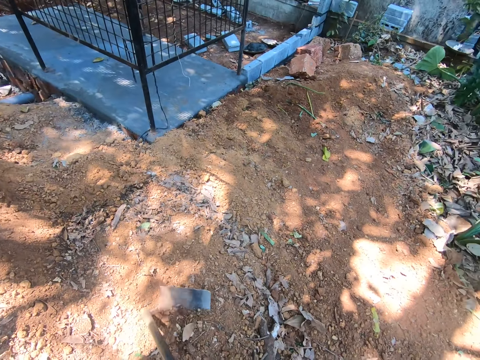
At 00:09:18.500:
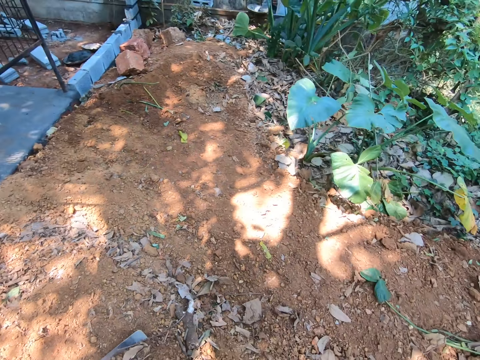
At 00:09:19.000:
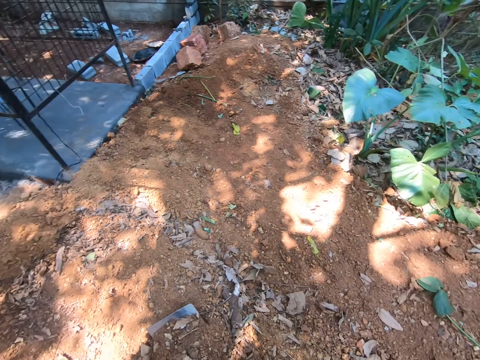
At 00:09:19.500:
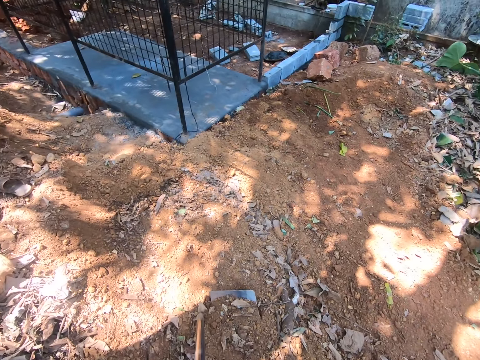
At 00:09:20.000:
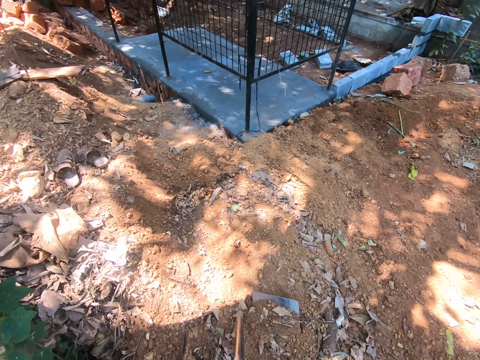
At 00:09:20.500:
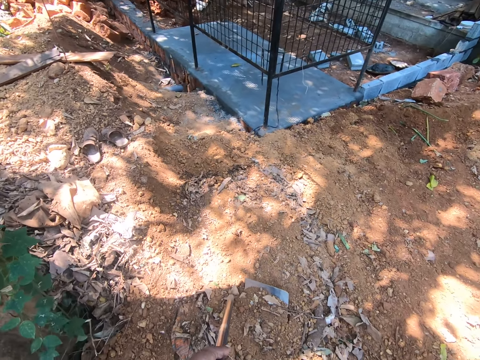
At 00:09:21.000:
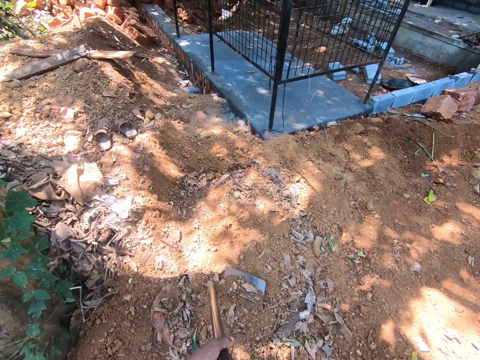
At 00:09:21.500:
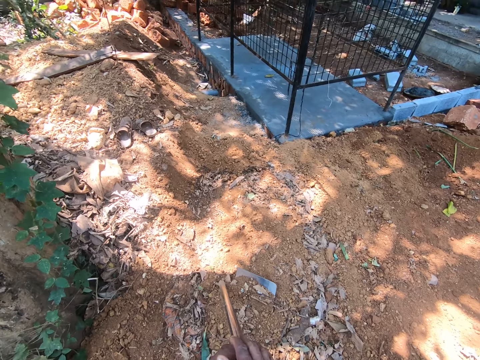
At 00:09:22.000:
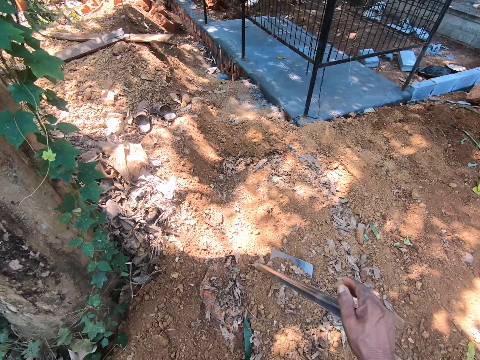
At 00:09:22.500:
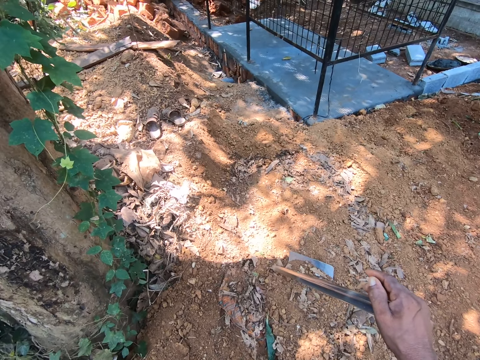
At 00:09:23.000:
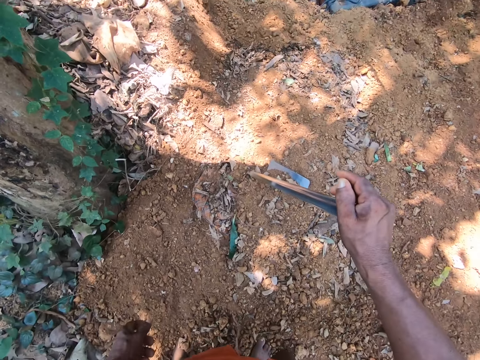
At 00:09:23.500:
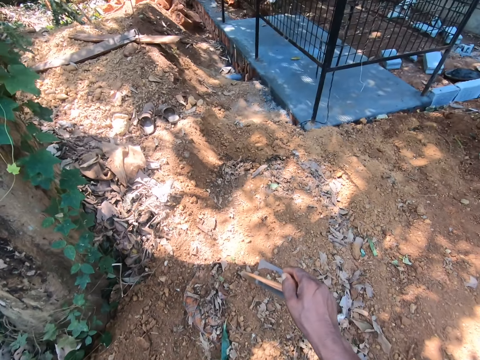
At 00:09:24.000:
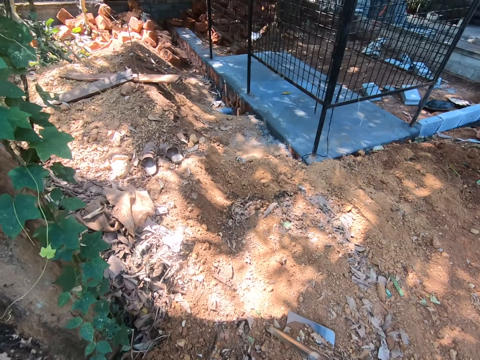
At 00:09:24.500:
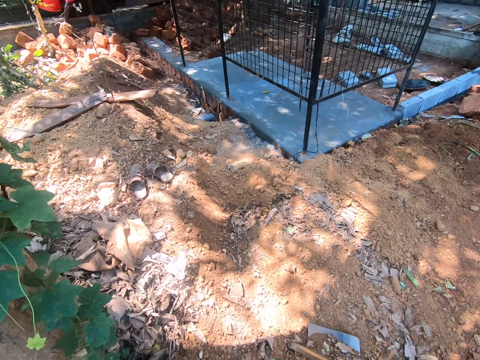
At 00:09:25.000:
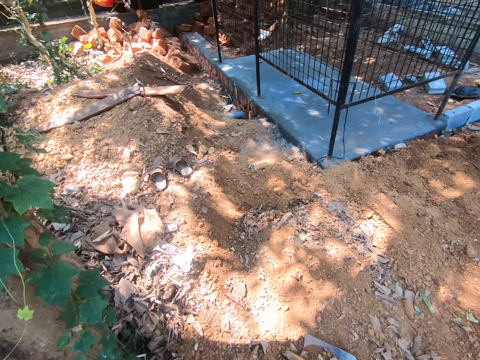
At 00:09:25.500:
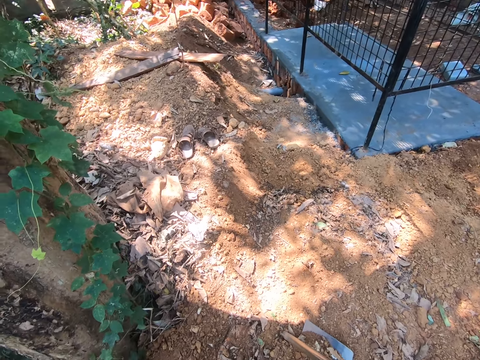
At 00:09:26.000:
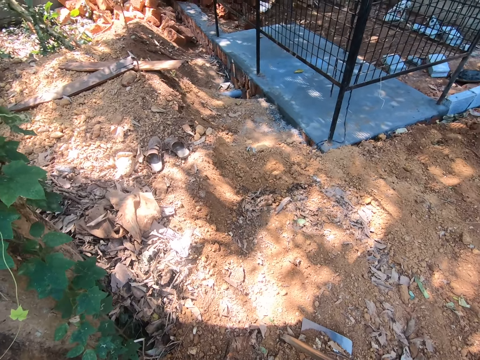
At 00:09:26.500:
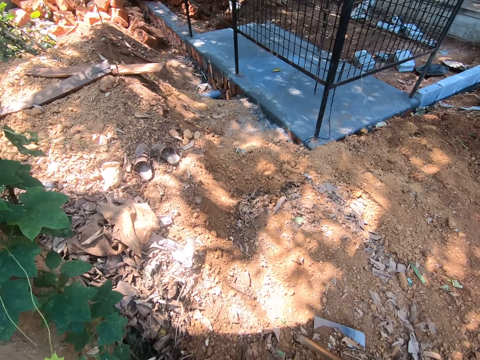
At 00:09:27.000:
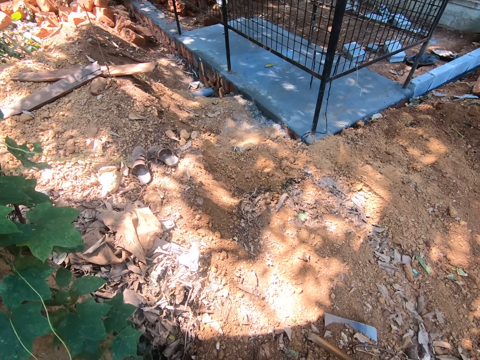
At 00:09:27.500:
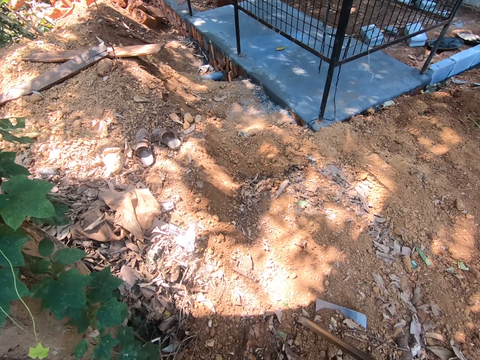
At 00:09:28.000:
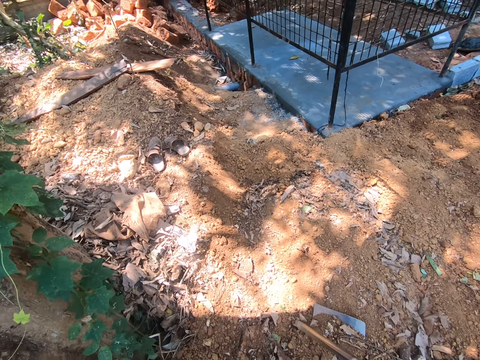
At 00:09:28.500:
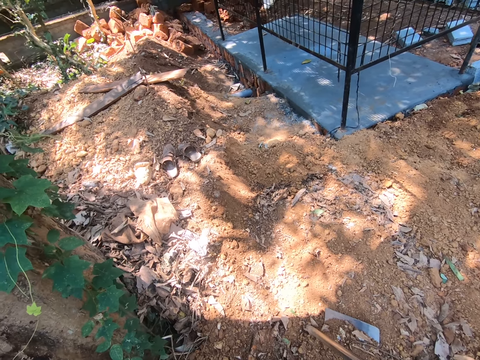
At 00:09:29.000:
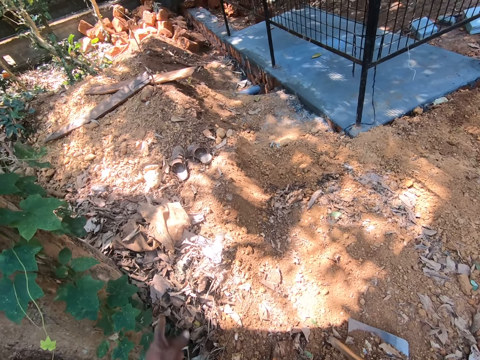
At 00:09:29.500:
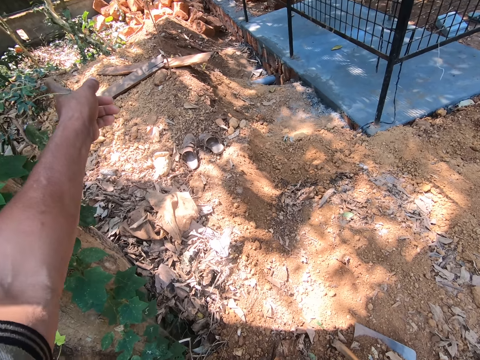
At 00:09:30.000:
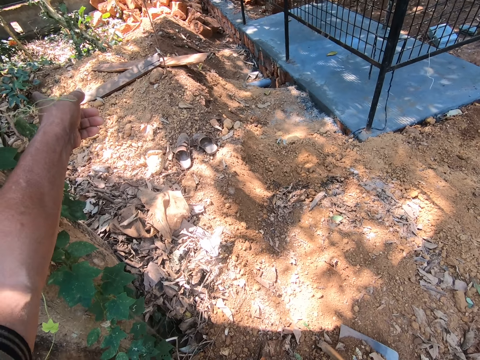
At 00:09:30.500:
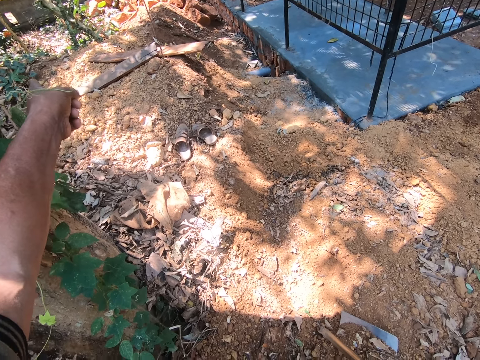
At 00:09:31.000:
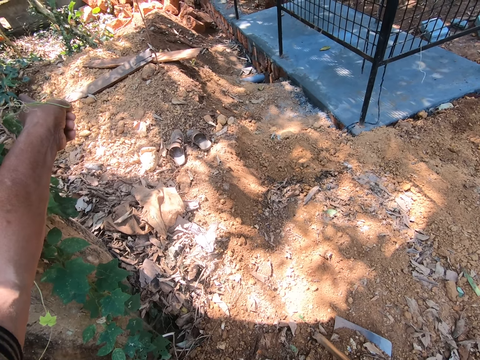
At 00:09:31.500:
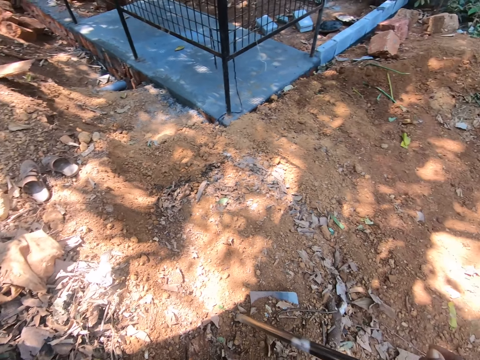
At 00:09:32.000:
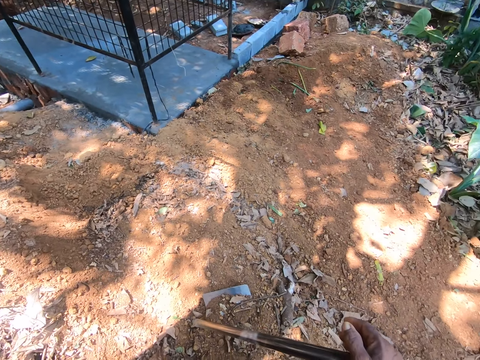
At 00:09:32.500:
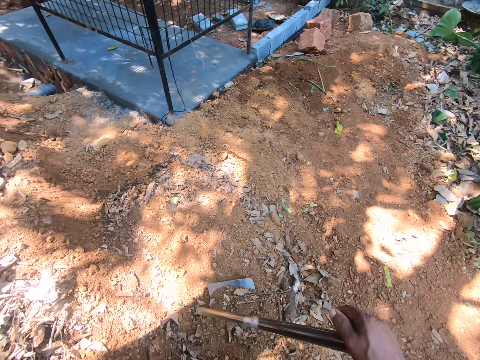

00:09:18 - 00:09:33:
The camera wearer pauses to dig. He holds the hoe on the ground with his right hand. He converses with a man and another man.

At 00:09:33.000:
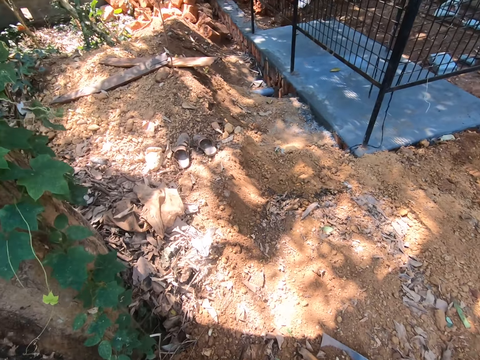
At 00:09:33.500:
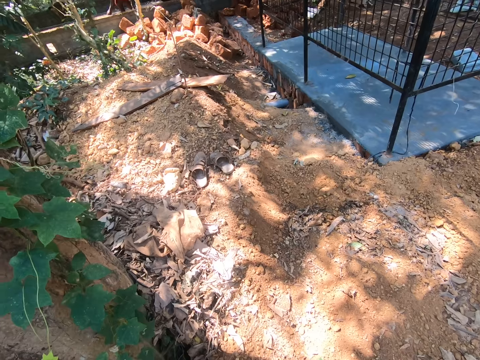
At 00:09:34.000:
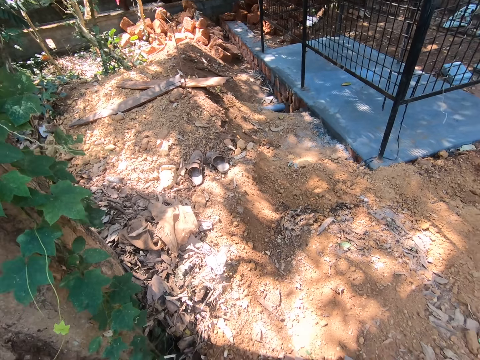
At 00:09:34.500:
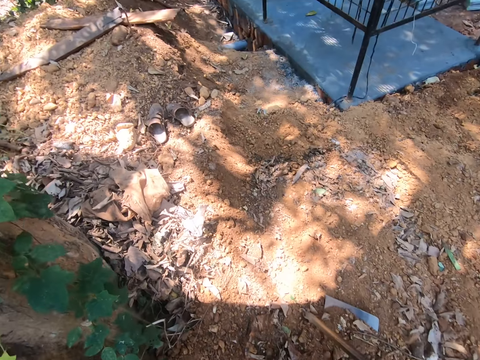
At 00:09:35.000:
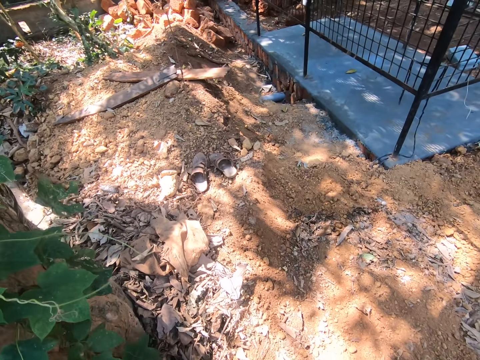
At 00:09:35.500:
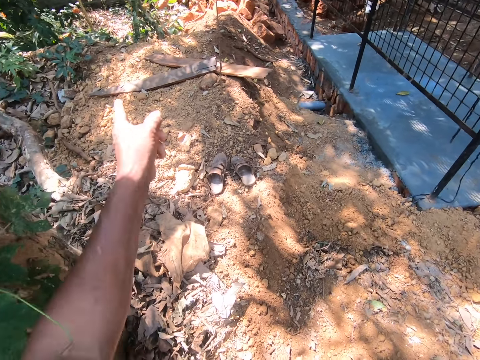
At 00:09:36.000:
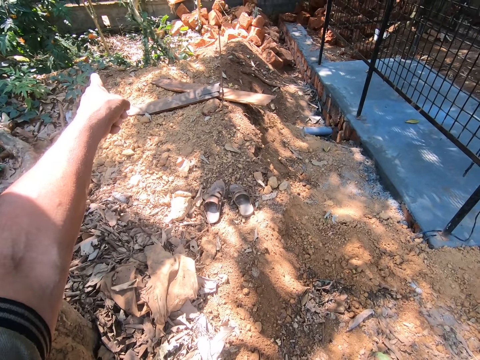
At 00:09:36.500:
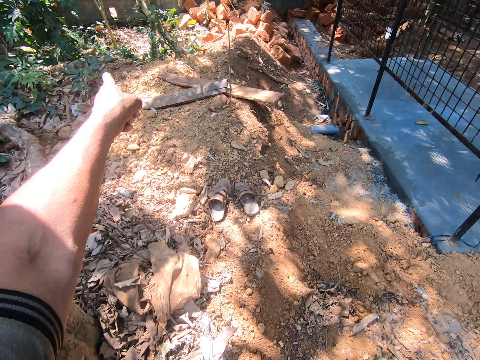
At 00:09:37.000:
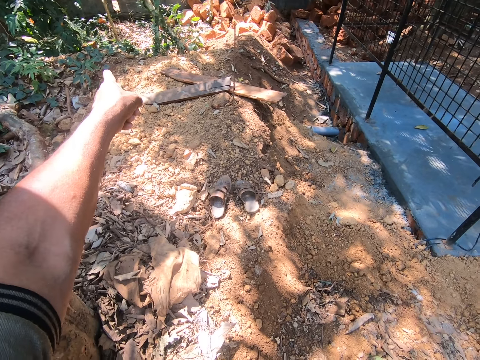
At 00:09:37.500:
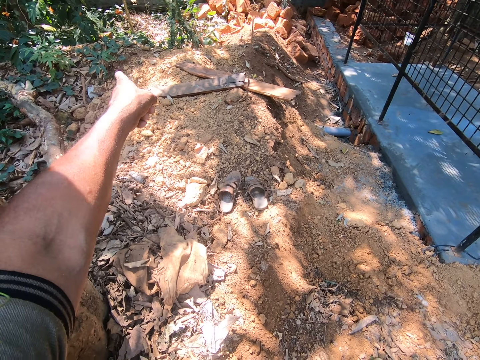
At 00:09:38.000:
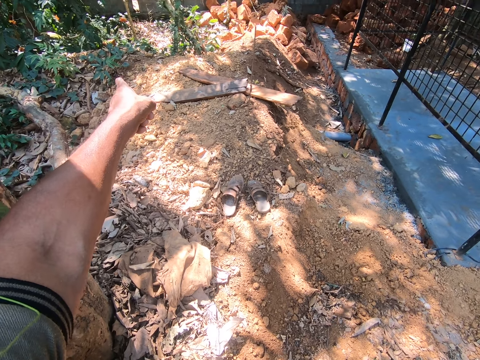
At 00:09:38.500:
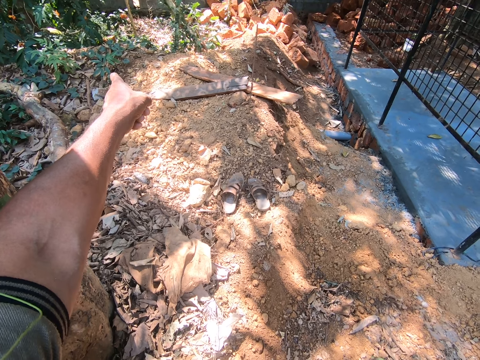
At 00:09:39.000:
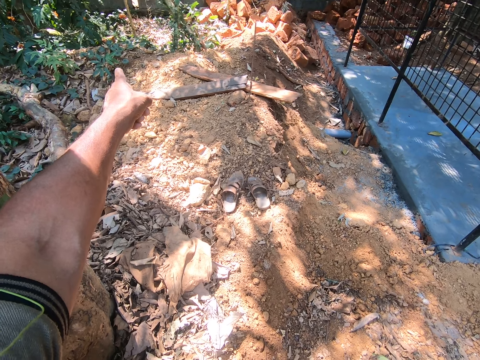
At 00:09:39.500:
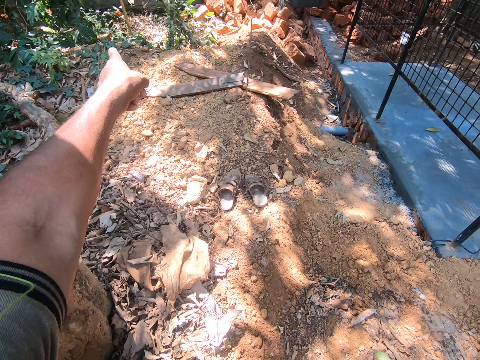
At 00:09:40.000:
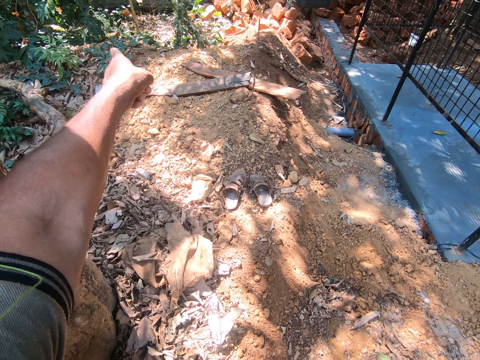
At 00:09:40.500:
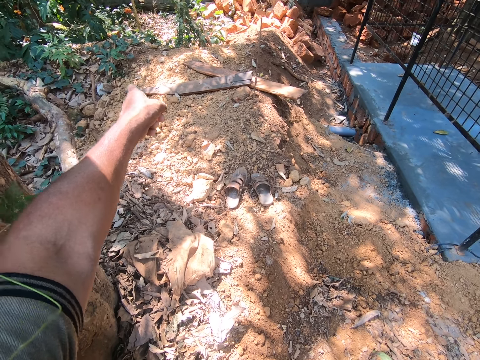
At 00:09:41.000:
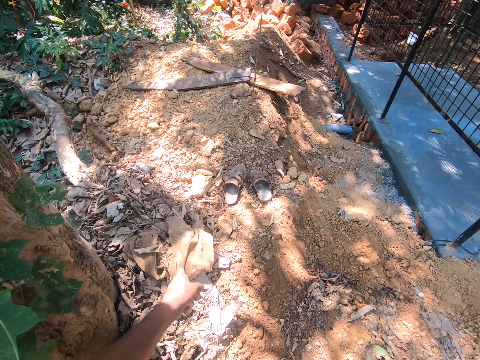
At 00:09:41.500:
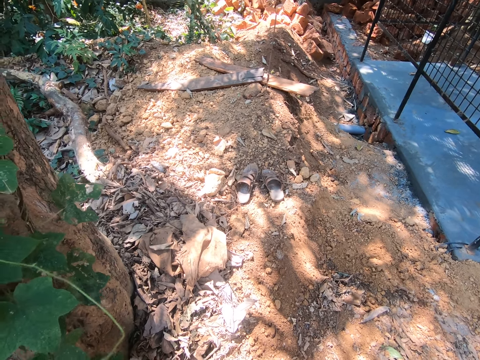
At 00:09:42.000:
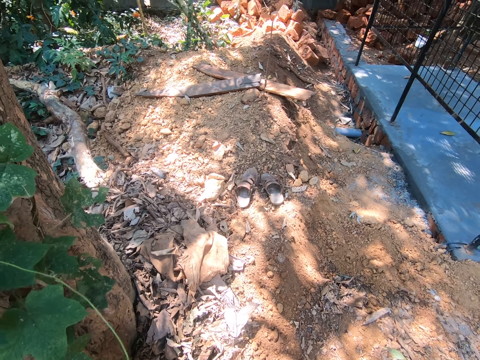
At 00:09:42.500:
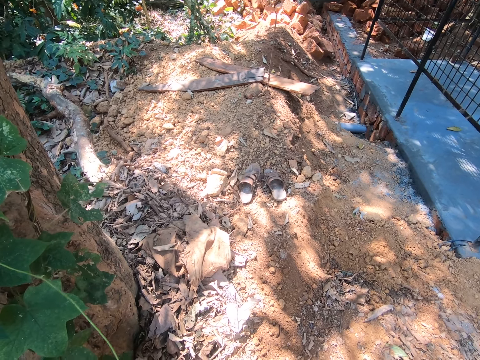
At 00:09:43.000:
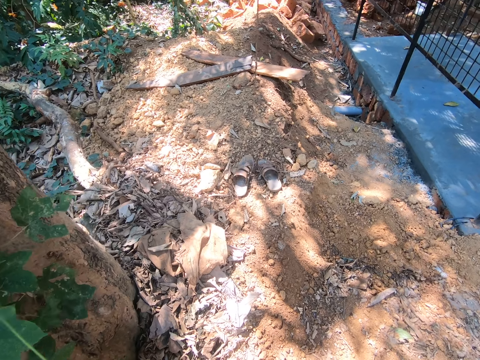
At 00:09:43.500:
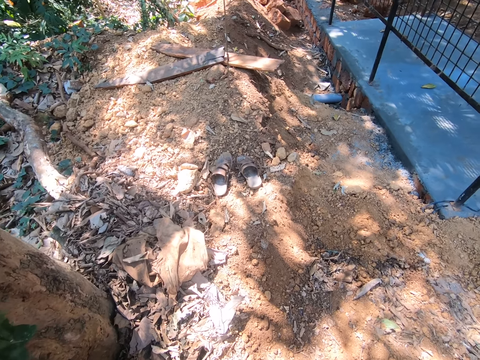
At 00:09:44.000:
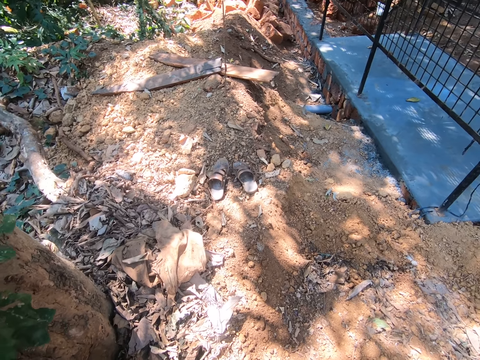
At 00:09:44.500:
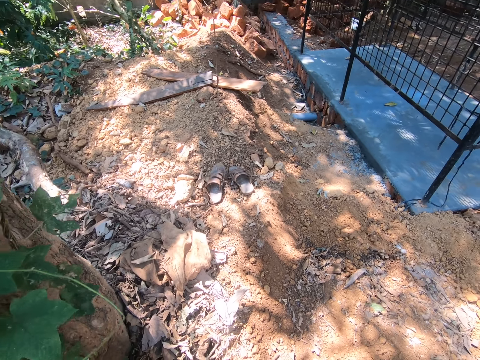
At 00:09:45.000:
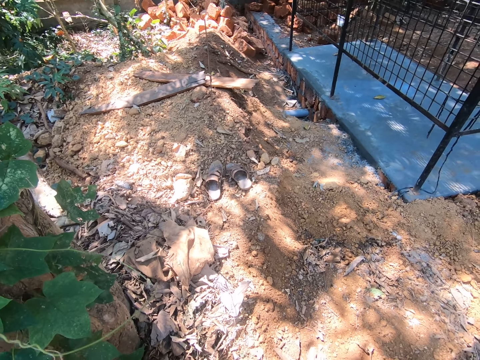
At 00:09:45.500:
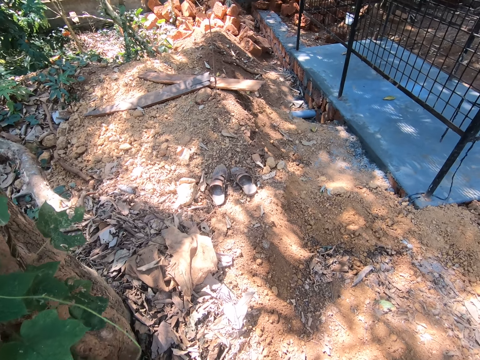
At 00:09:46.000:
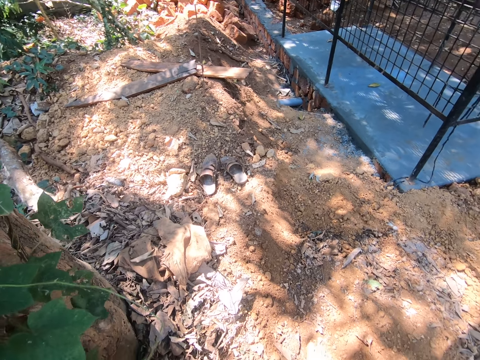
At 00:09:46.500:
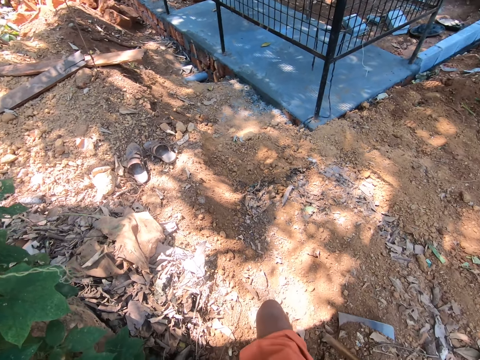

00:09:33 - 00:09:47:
The camera wearer points at something.
